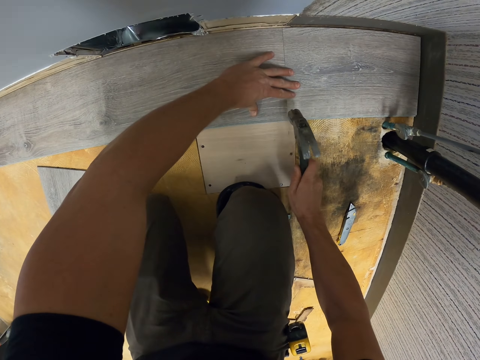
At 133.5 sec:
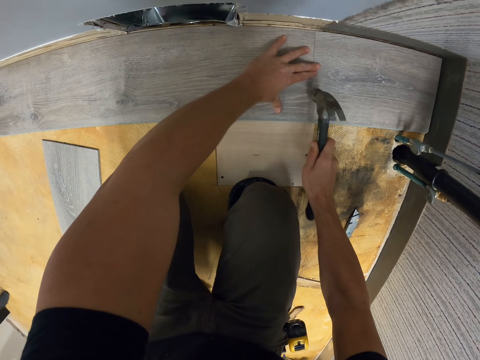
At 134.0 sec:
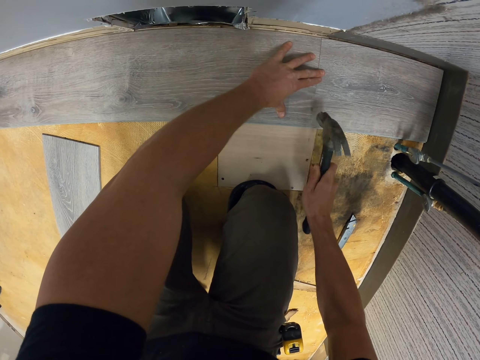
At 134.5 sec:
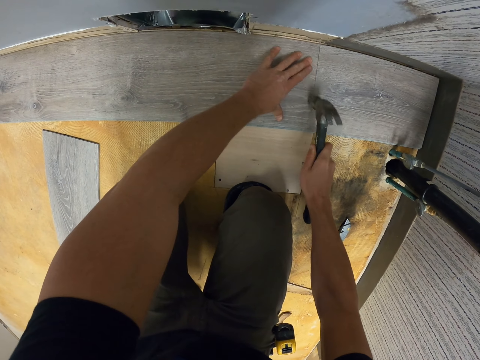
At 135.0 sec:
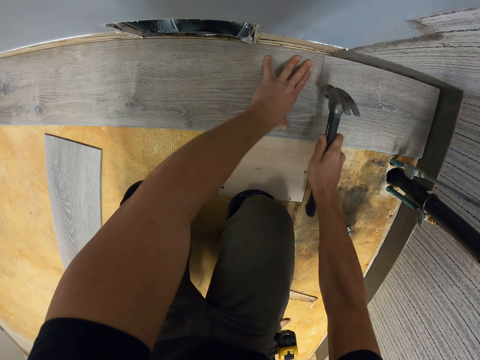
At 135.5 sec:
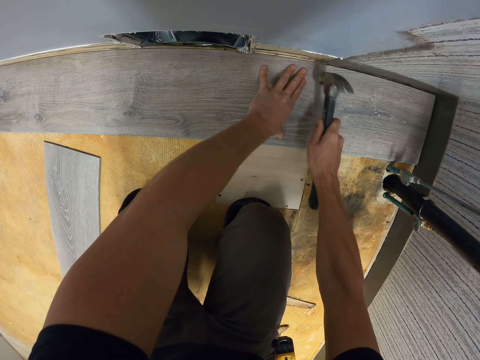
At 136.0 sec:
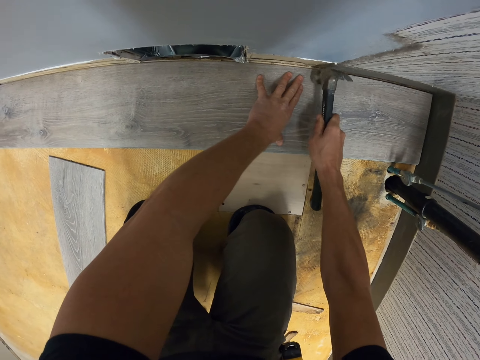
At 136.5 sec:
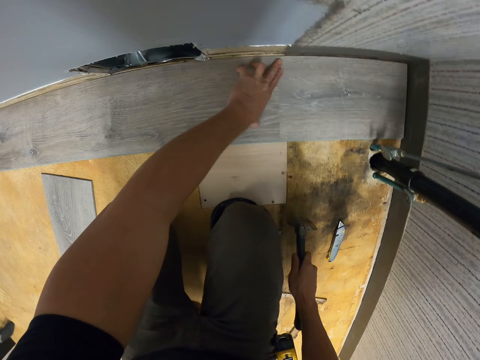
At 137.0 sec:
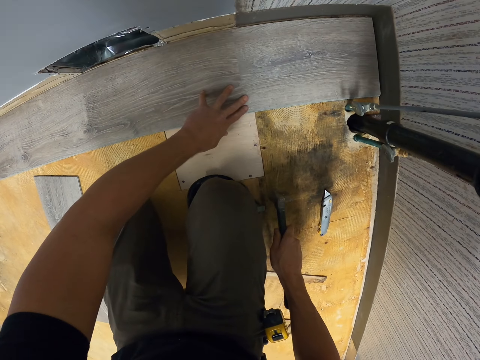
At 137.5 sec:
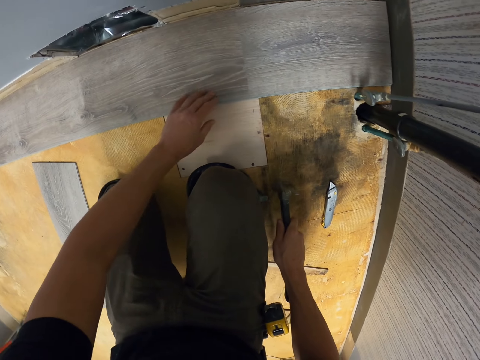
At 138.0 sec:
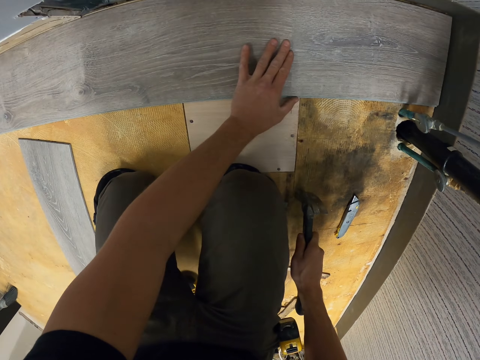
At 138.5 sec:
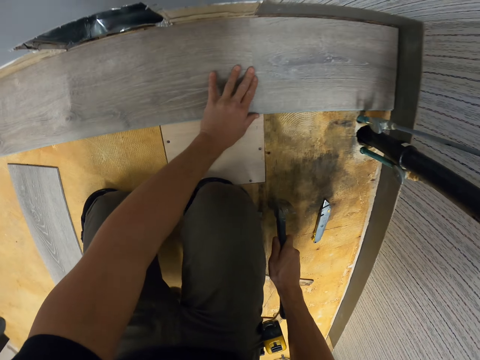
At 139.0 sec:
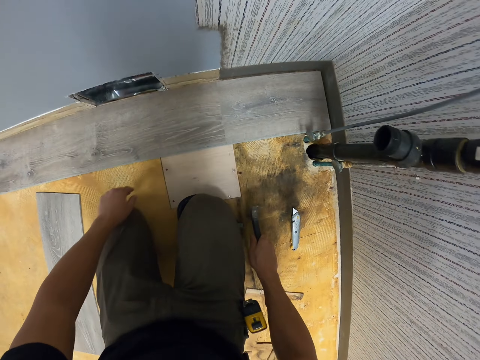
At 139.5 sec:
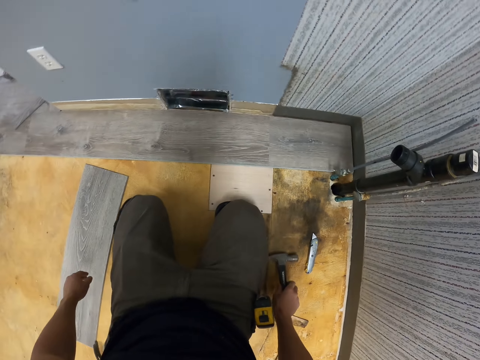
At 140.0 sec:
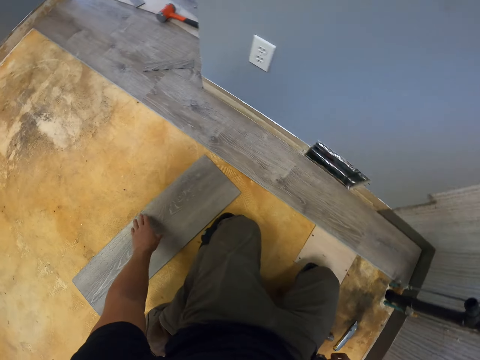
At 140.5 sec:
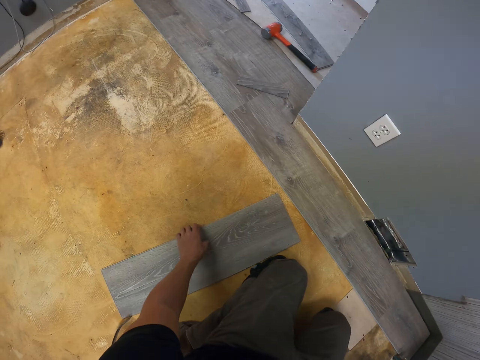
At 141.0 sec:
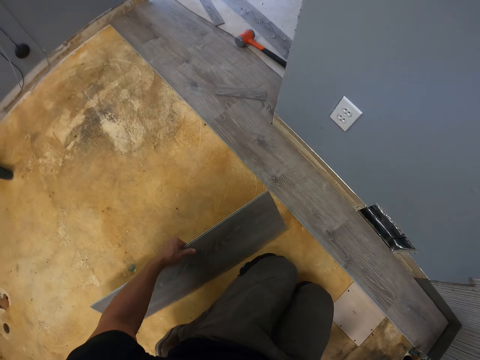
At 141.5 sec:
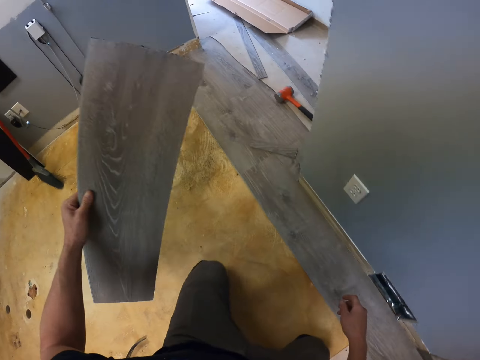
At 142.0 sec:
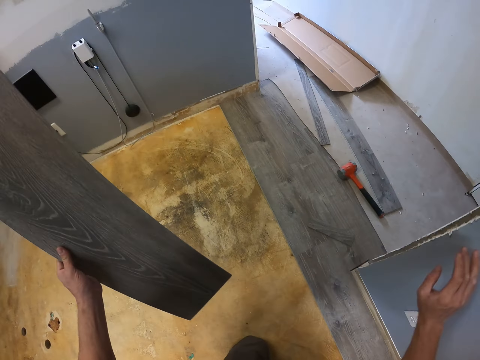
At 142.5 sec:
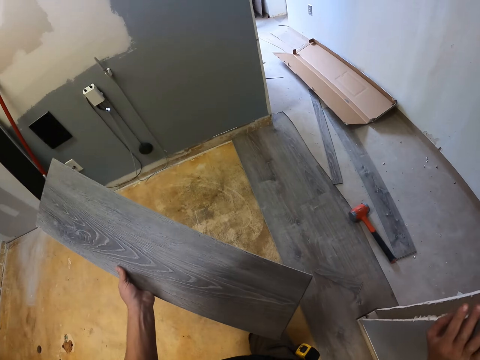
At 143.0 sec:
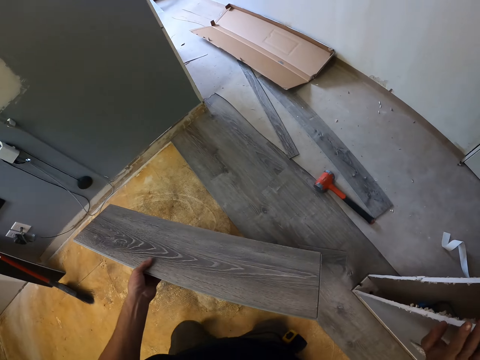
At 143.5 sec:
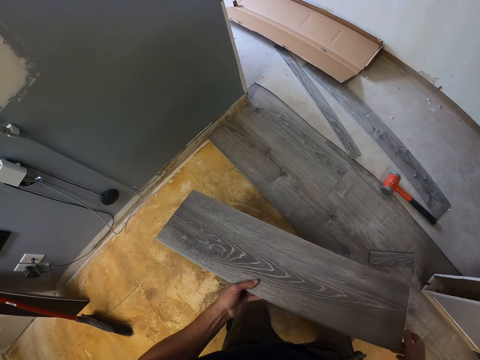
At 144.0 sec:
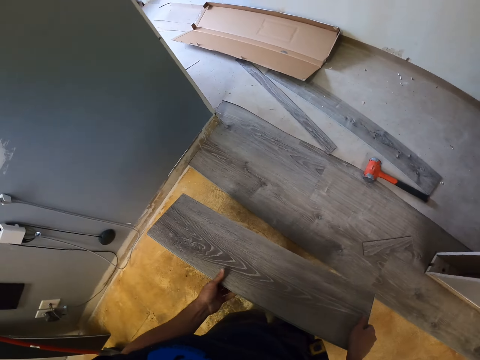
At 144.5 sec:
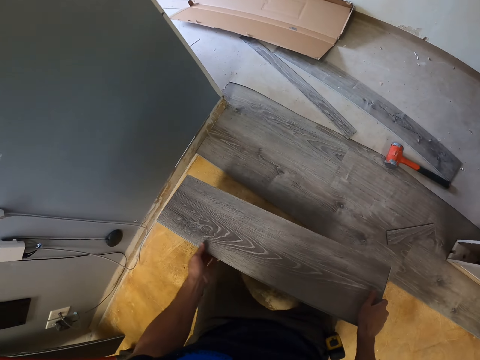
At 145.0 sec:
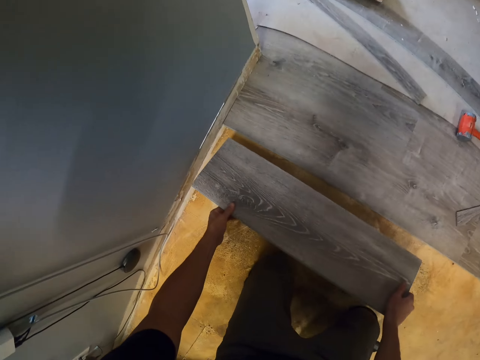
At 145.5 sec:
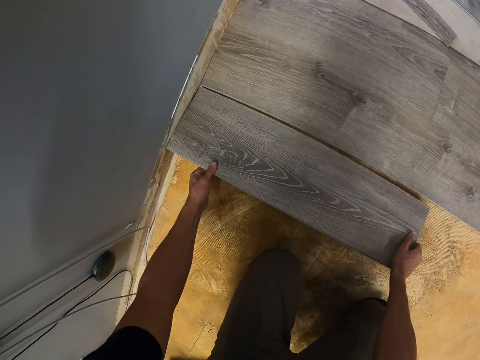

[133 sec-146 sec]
The camera wearer fixes the wood with a hammer. They pick up a piece of wood. They move a bit. They put the piece of wood on top of the floor.

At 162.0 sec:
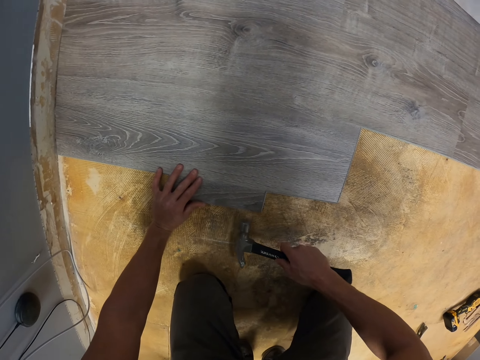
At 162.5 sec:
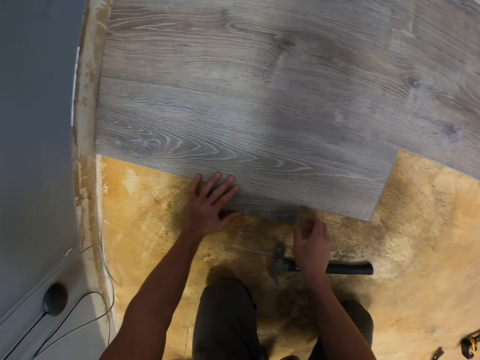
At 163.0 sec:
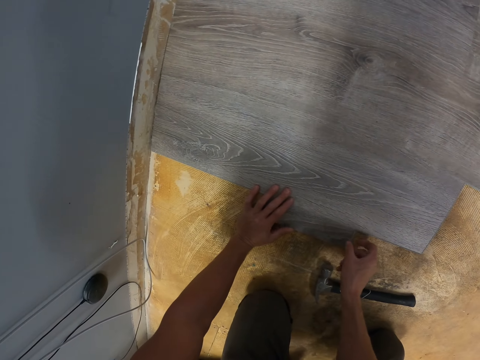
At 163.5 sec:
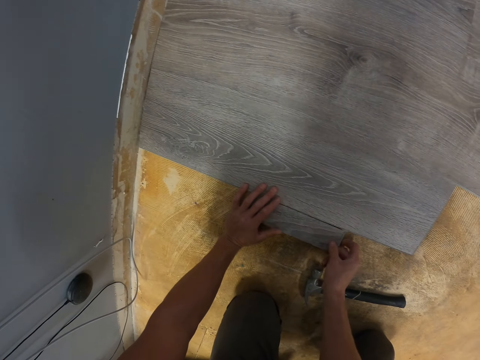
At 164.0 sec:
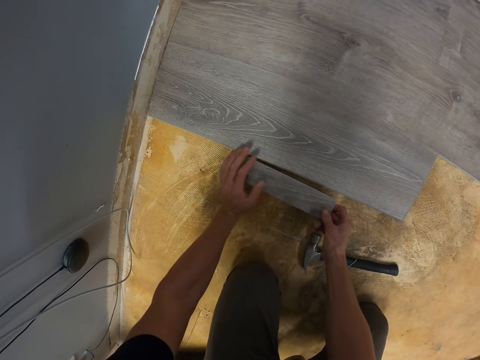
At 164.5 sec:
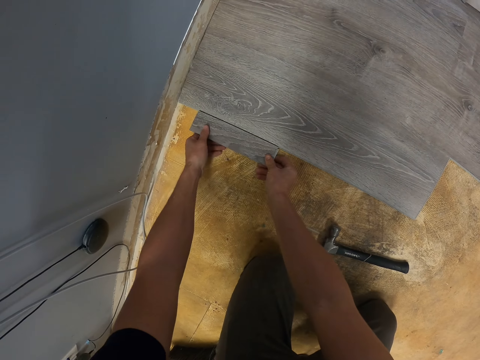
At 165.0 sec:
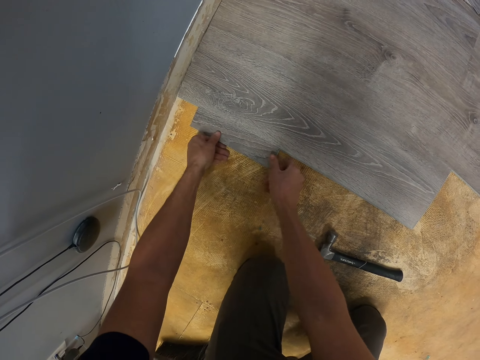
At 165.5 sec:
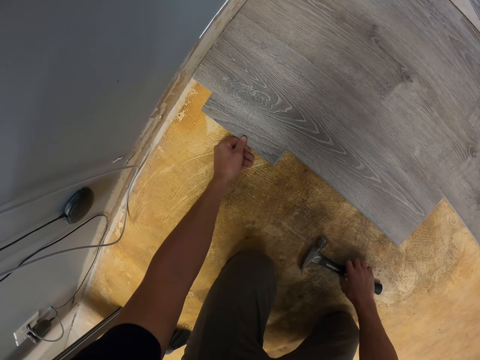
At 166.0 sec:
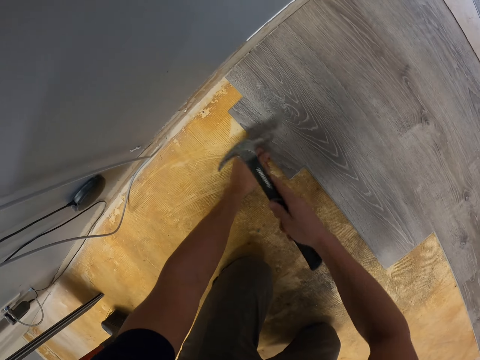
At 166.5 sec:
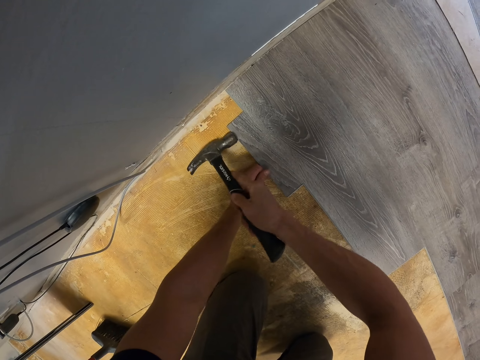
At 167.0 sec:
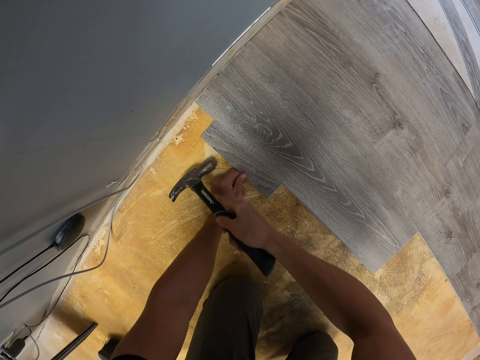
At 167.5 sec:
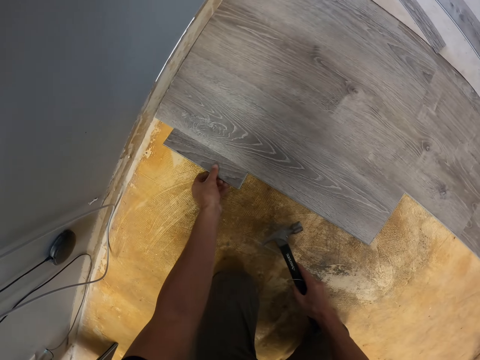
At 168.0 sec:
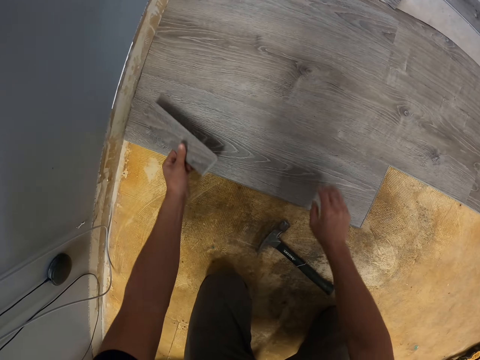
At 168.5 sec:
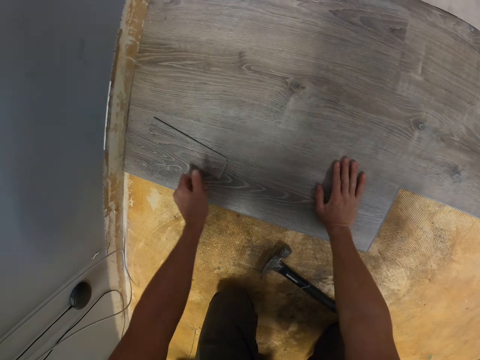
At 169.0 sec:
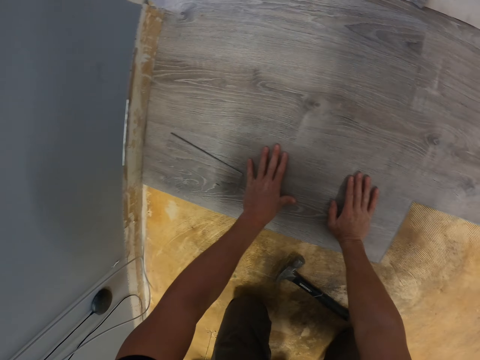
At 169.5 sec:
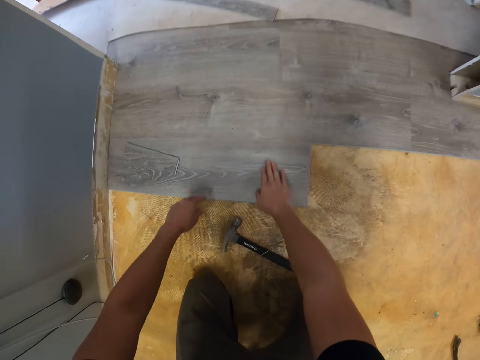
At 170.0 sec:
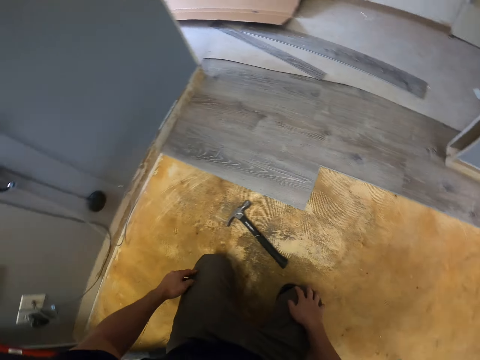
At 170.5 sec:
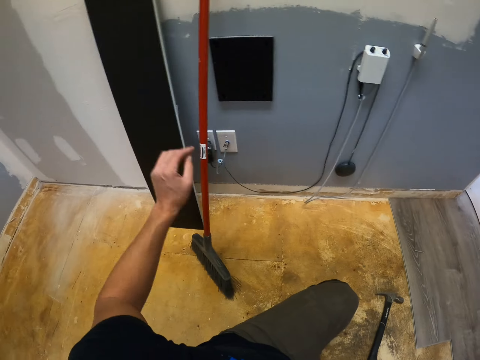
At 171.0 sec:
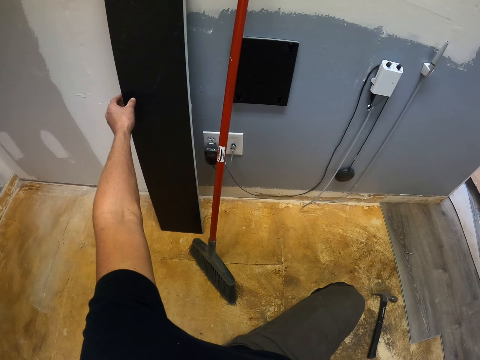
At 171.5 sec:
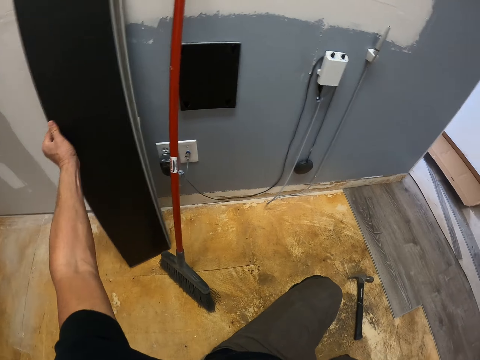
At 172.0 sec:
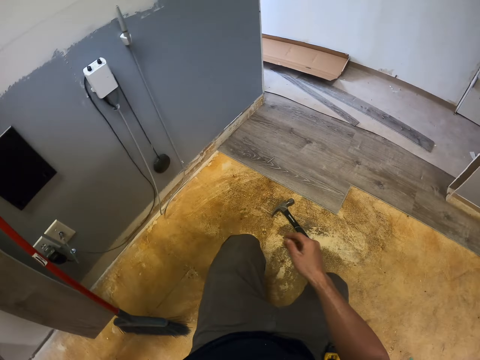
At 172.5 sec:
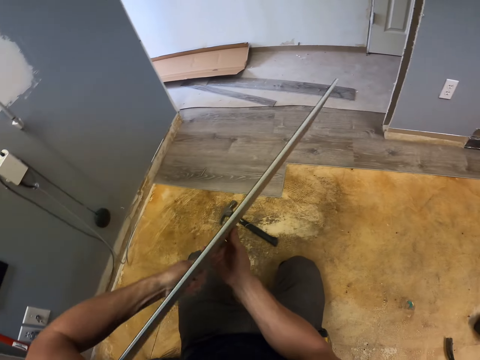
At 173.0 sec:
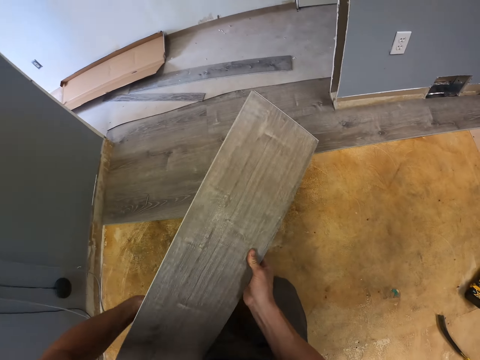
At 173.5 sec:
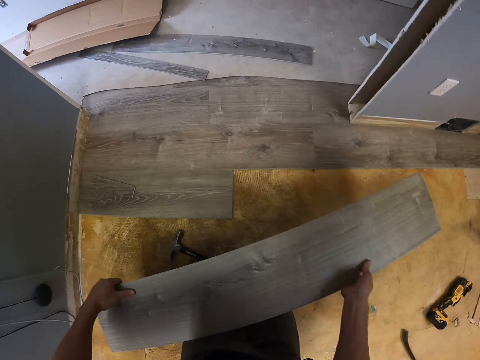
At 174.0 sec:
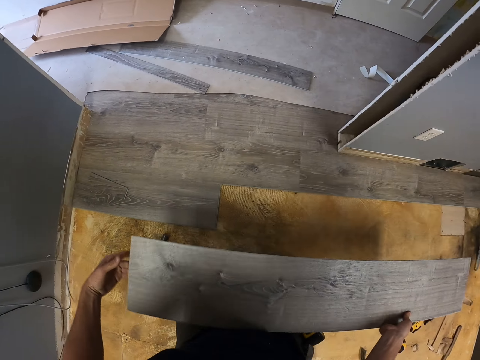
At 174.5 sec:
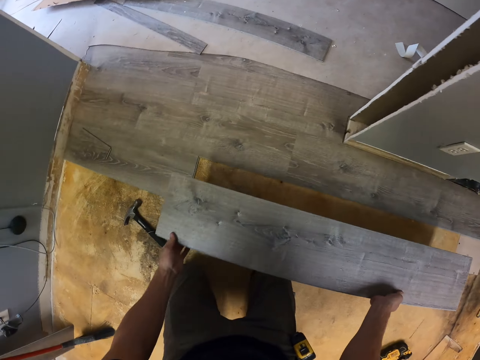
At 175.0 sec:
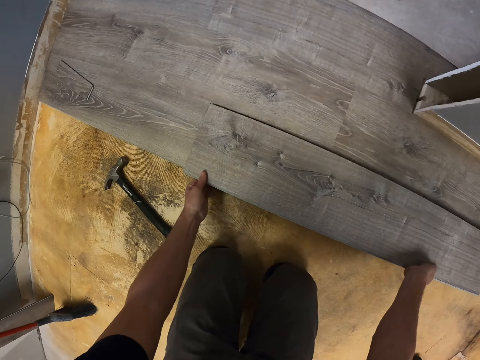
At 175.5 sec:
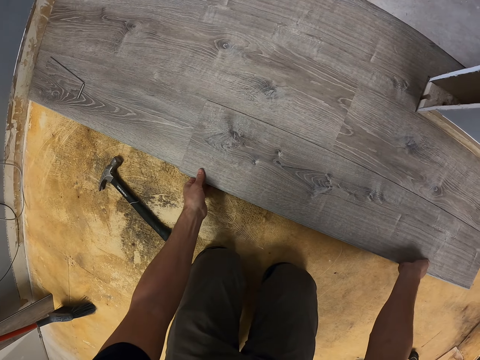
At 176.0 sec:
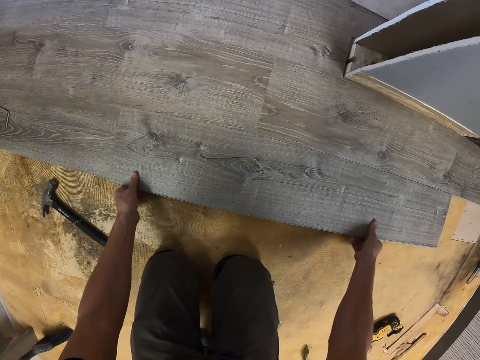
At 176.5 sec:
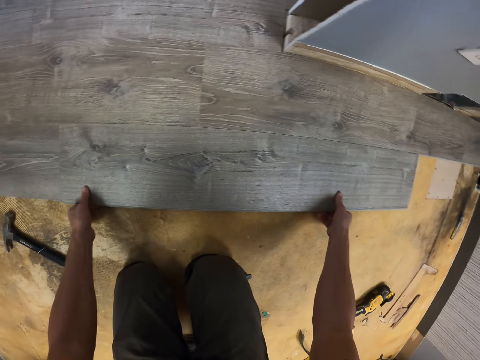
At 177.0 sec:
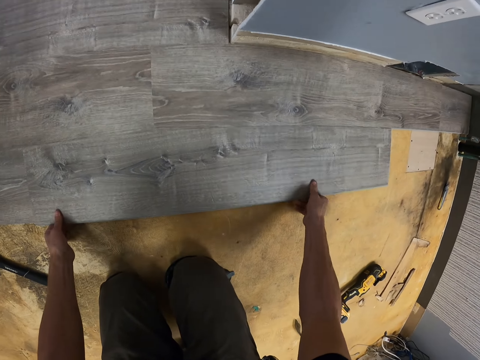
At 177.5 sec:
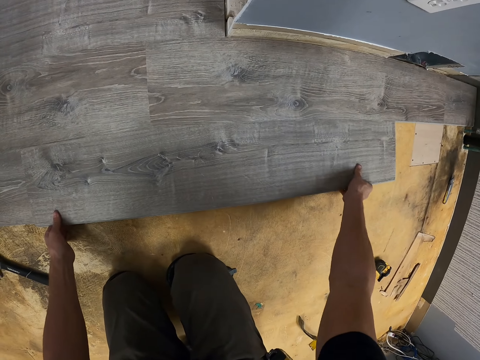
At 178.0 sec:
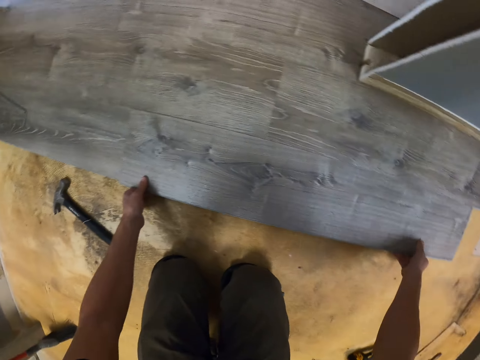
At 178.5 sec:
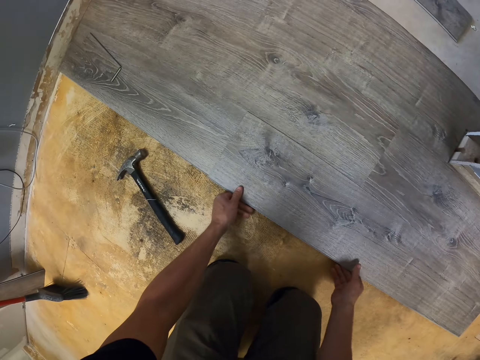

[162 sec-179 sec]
The camera wearer removes wood from the floor. They put the wood on the floor. They pick up a hammer. They fix the wood with the hammer. They put a small piece of wood on the wooden floor. They pick up a piece of wood. They put the piece of wood on top of the floor.
